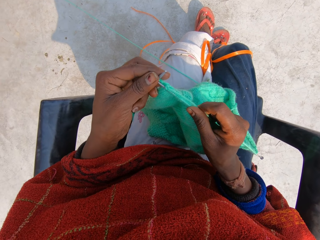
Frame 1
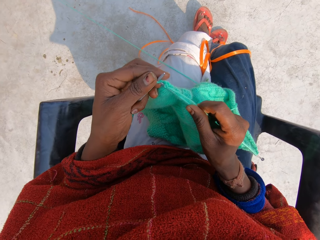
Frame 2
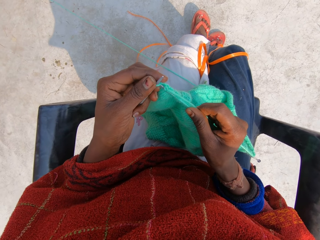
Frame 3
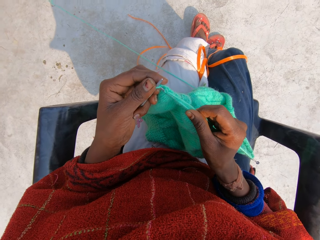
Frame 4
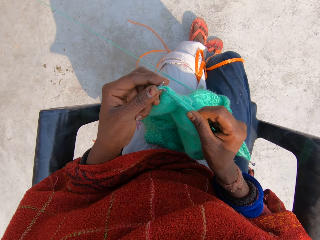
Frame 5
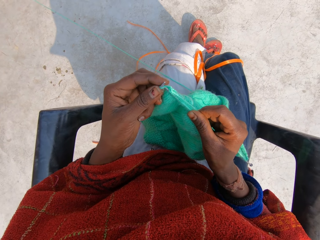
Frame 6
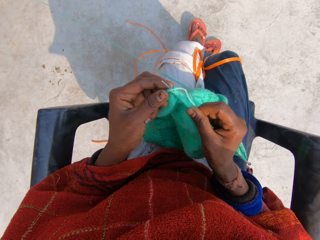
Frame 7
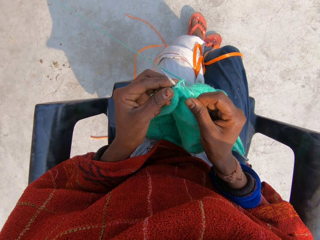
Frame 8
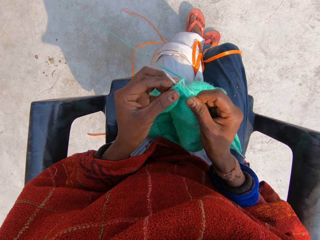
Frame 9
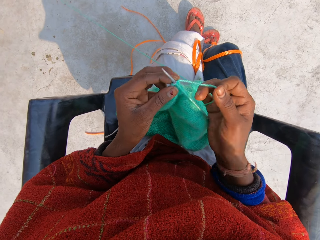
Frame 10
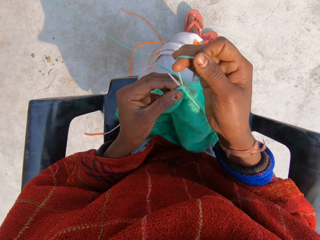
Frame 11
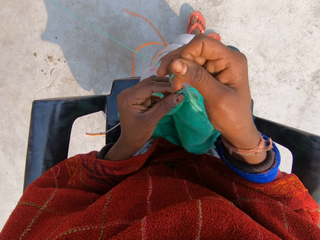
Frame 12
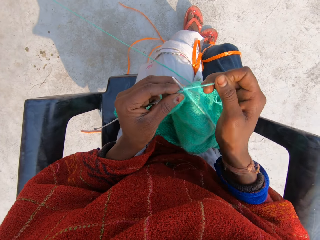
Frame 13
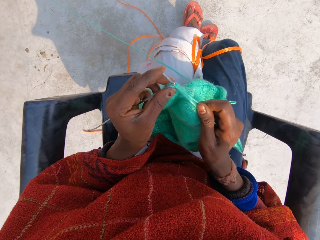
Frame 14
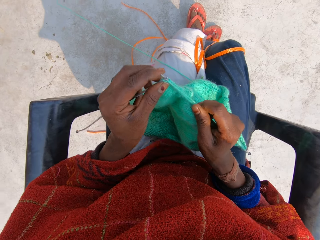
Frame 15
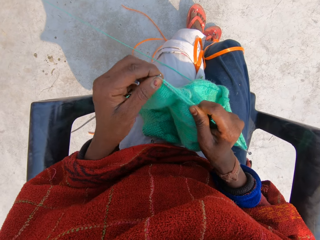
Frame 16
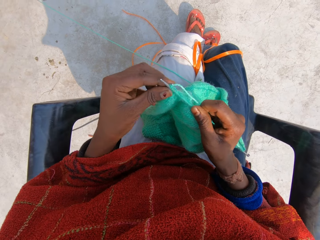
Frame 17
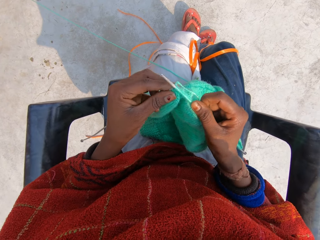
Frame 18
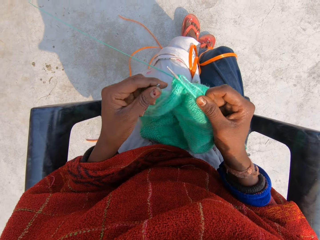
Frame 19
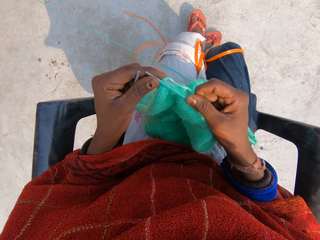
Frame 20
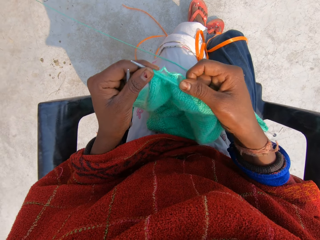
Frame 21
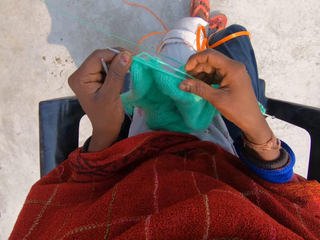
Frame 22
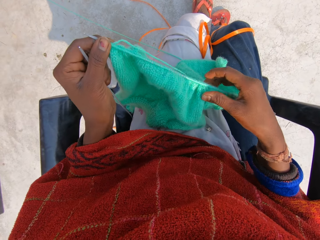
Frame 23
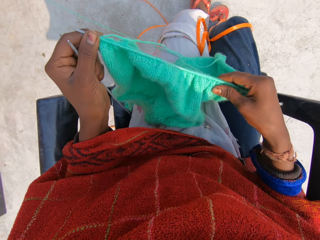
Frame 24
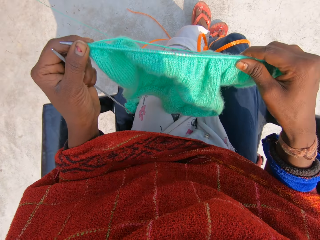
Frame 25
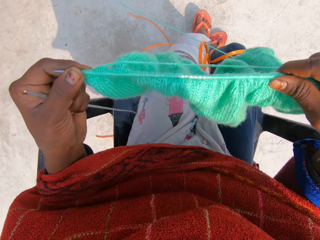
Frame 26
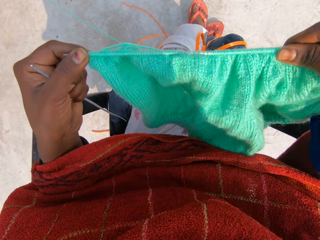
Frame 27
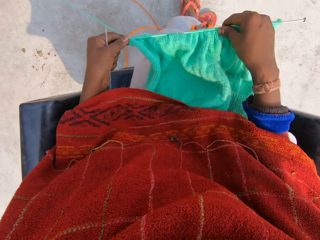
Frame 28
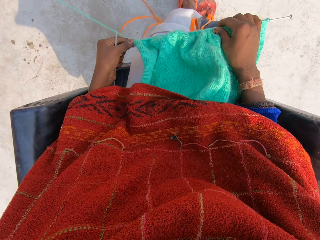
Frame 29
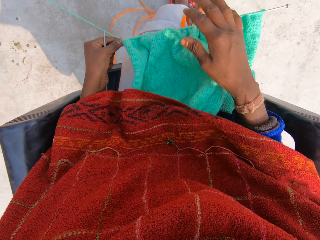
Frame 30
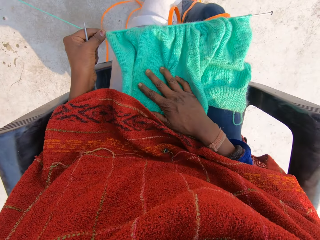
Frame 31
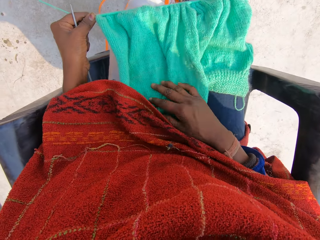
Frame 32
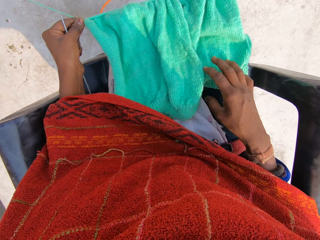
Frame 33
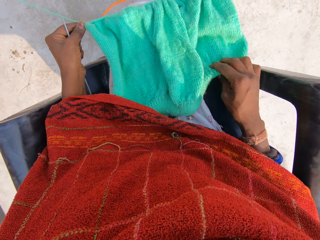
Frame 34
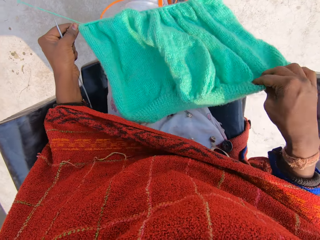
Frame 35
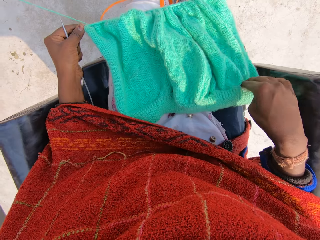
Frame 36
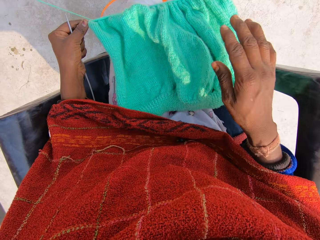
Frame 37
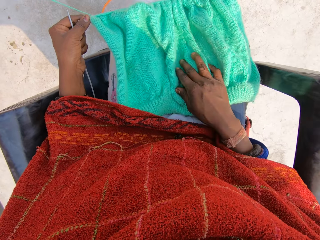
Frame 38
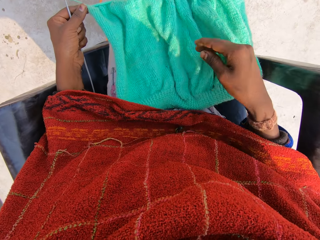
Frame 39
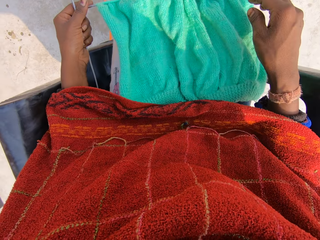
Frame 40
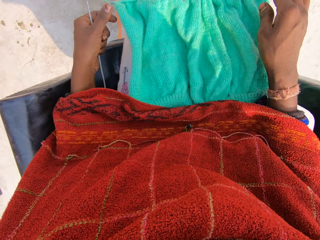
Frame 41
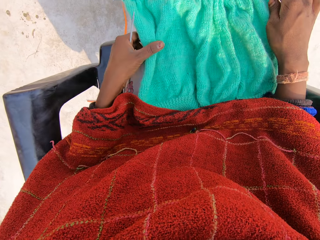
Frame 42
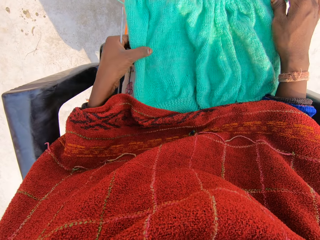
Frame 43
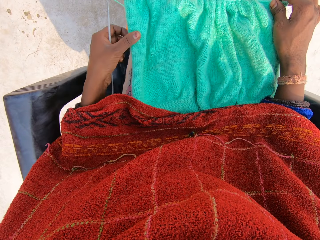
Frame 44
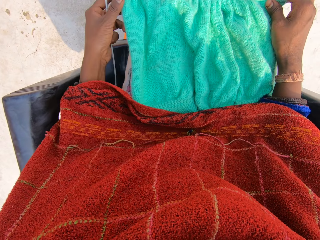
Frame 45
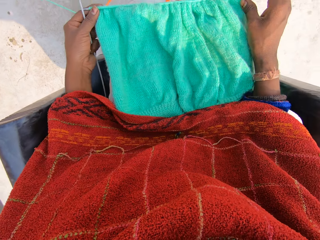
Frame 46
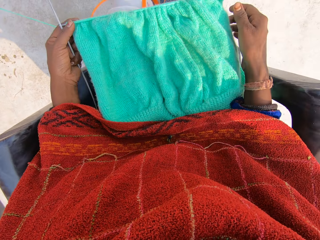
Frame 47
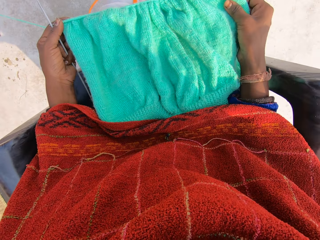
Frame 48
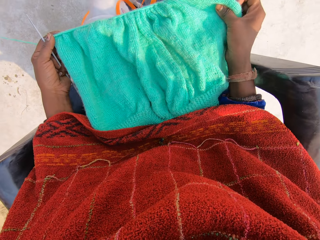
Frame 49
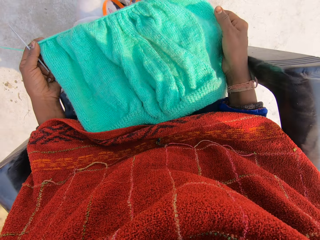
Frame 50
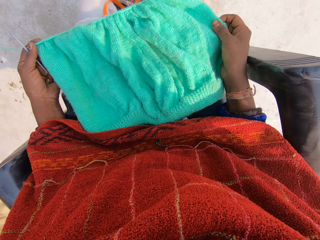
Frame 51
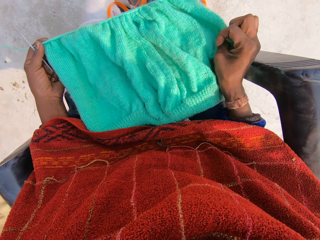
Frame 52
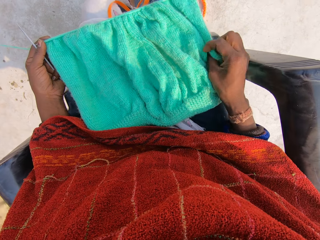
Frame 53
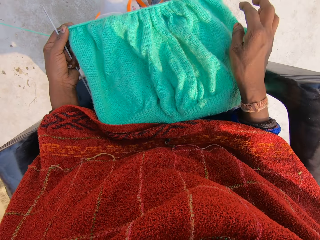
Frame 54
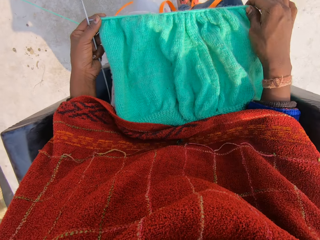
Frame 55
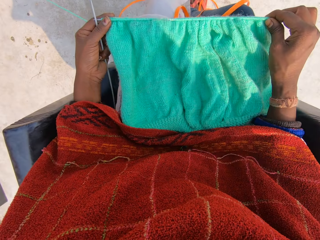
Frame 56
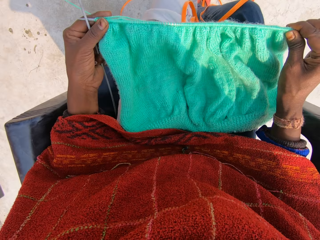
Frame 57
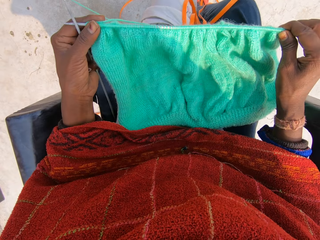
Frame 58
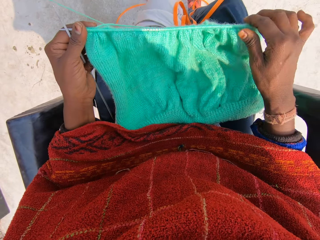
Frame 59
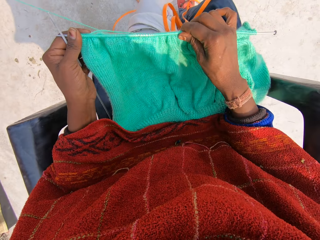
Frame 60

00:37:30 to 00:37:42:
The camera wearer rolls the knitting thread on the knitting needle. She knits the garment with her hands. She puts the knitted yarn on her thigh. She lifts up the garment with her hands. She adjusts the knitted yarn. She holds the garment with her hands.

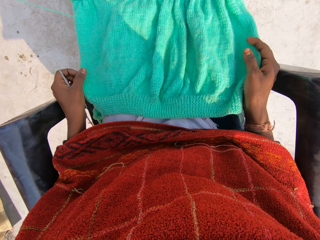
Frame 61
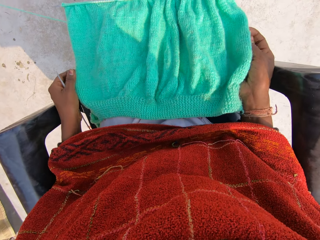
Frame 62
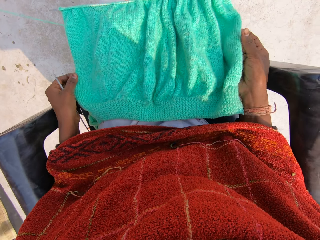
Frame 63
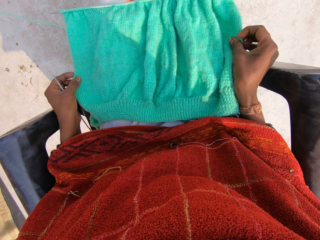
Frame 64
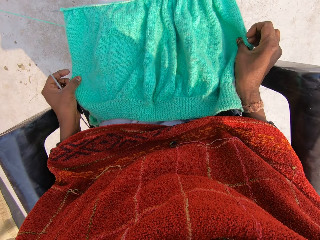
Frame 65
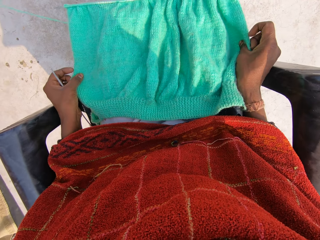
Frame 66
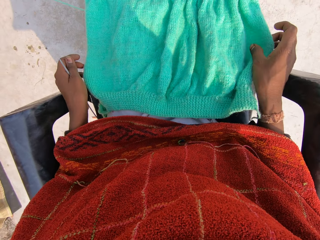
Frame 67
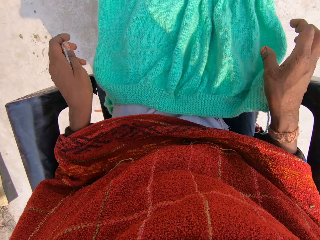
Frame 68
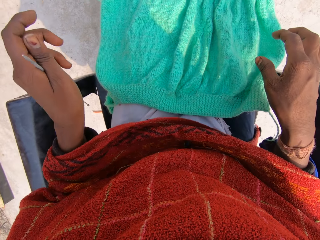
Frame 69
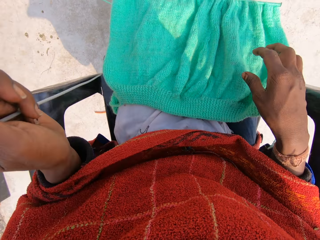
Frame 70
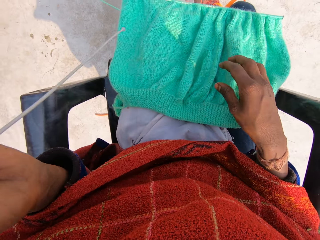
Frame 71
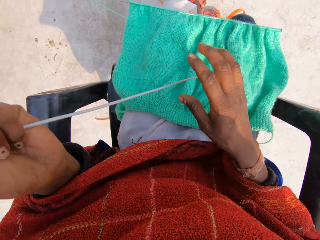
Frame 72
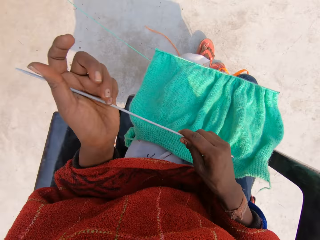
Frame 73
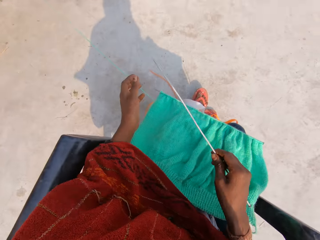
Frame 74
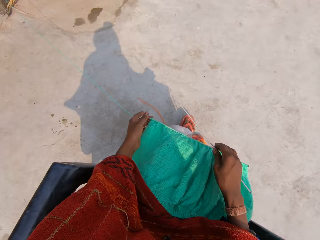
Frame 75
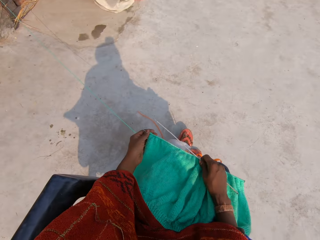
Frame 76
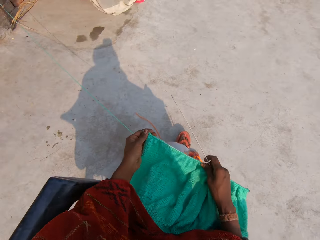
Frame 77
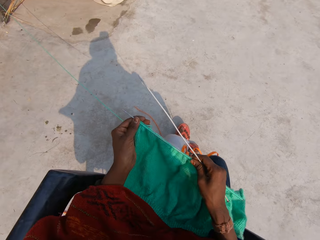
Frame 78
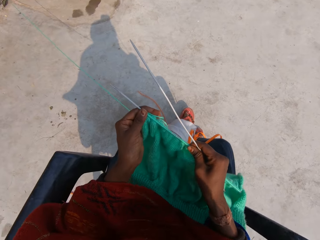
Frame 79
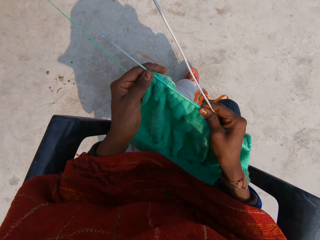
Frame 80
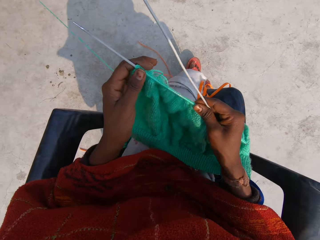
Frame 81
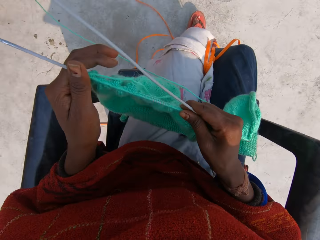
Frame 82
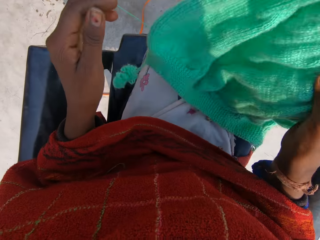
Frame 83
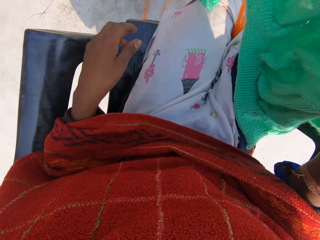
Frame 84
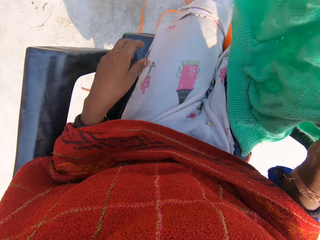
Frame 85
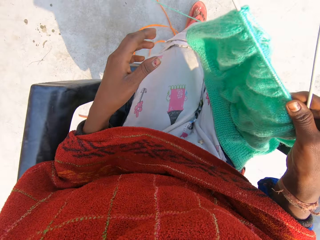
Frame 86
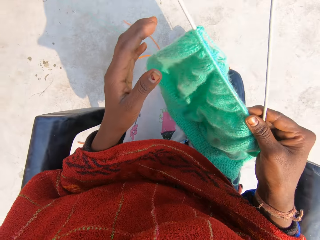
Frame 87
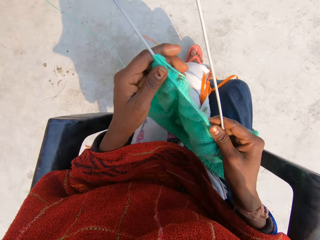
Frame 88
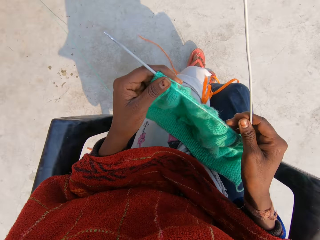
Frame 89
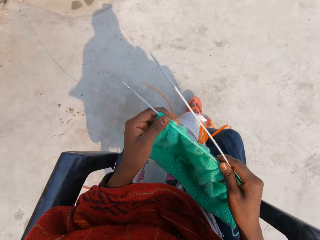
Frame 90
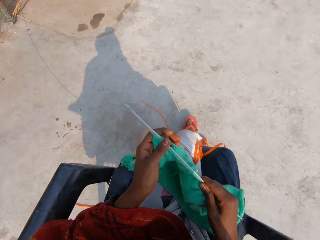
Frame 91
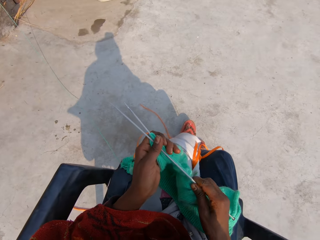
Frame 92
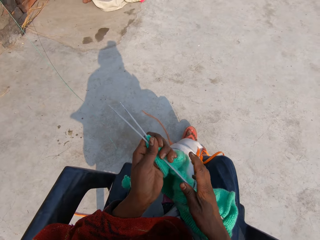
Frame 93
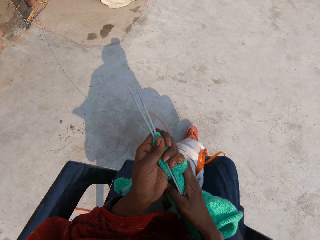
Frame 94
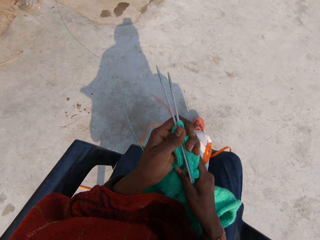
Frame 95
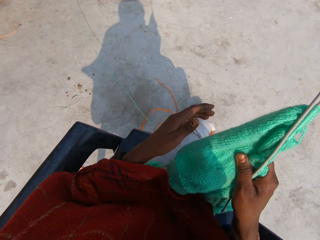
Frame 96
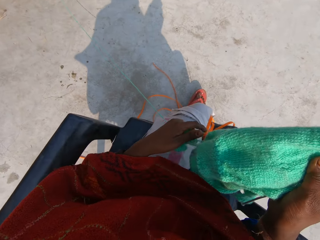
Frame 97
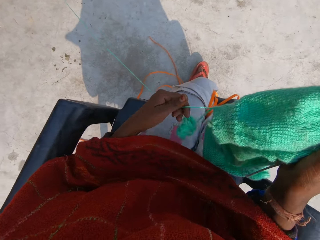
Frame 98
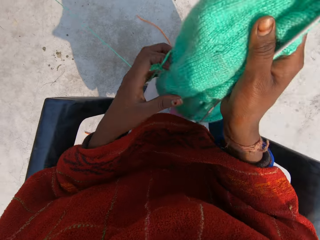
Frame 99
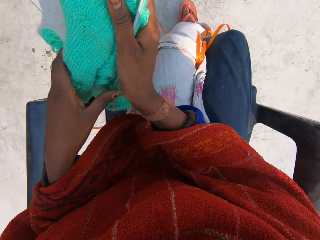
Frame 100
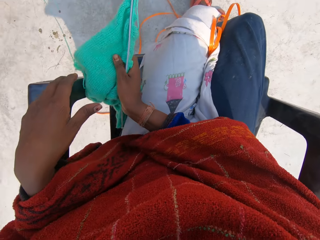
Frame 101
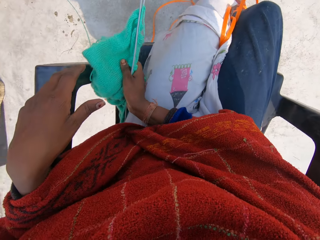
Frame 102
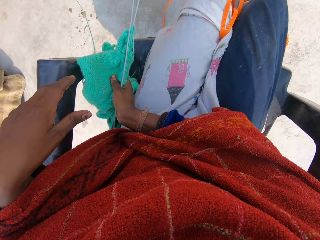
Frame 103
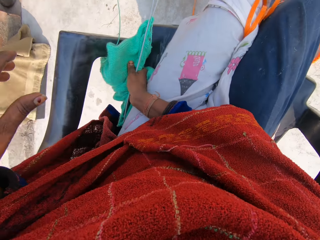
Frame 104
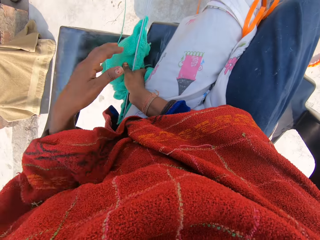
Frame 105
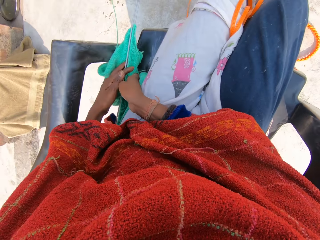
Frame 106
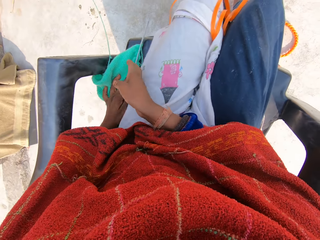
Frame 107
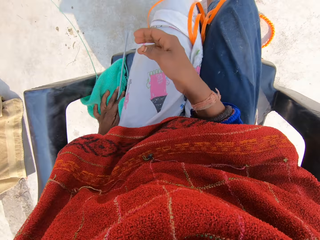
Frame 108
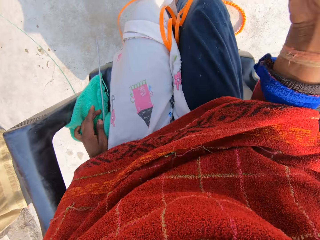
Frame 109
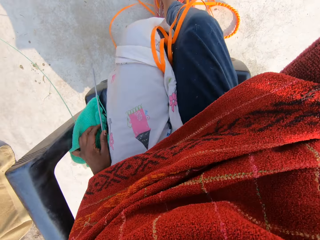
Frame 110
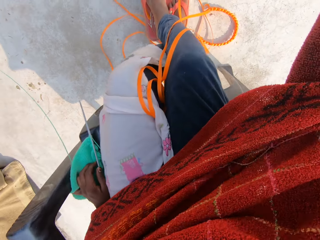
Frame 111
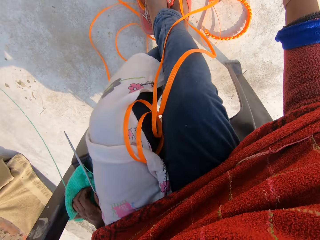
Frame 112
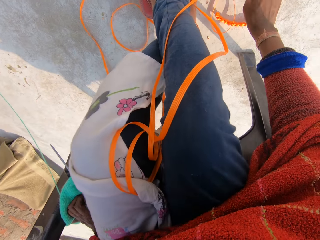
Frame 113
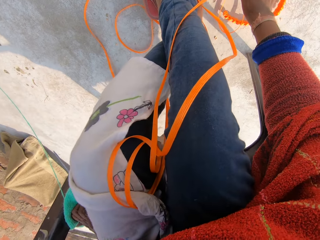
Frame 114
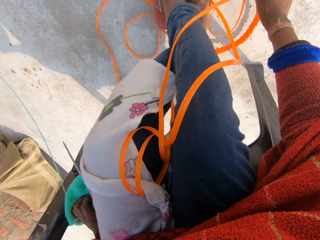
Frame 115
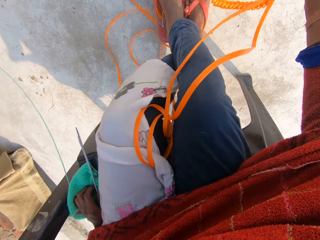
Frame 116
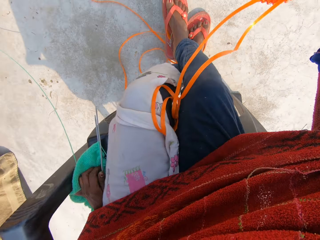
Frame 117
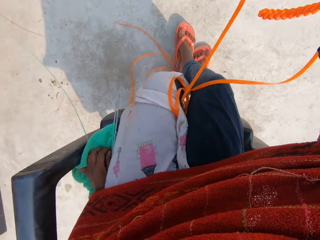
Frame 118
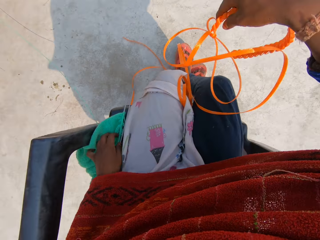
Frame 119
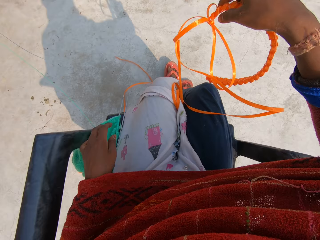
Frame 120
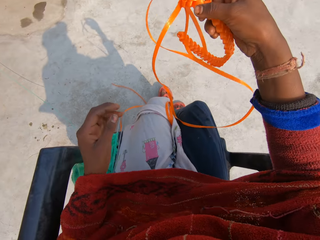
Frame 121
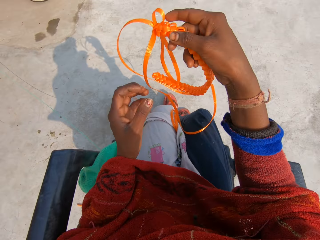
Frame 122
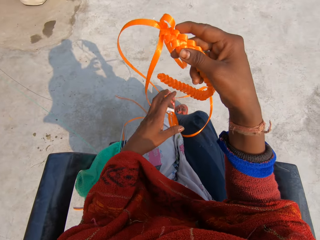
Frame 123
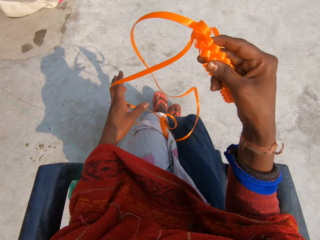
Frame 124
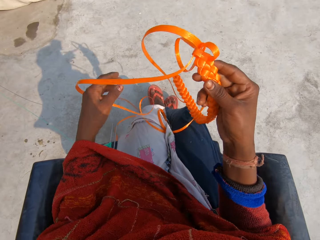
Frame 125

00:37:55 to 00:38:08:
The camera wearer holds a knitting needle with her left hand. She picks the knitted yarn from her thigh. She holds the garment with her hands. She puts the knitted yarn on the chair. She picks a plastic material or rope on the floor.
